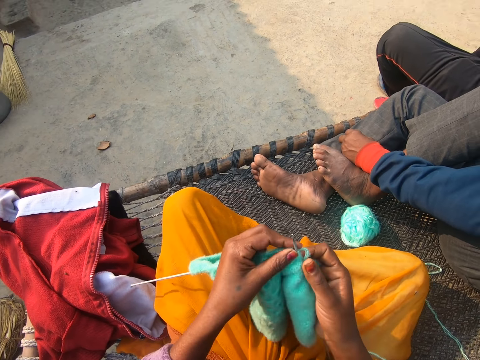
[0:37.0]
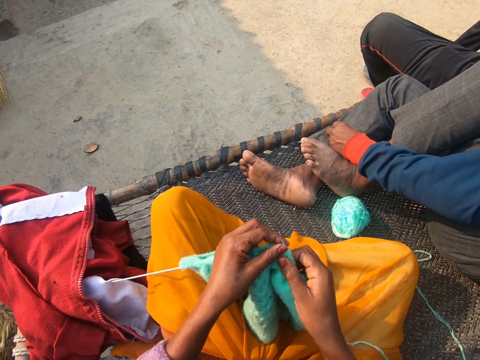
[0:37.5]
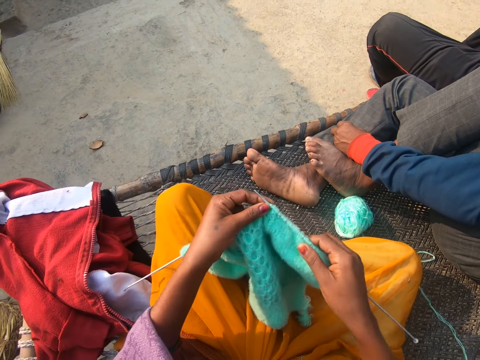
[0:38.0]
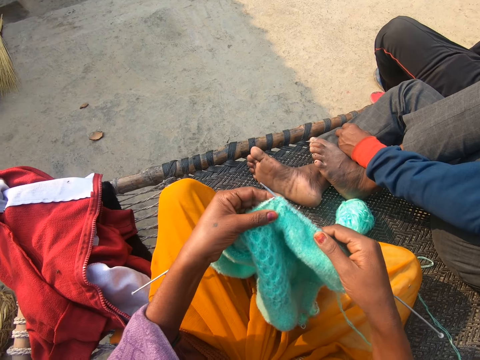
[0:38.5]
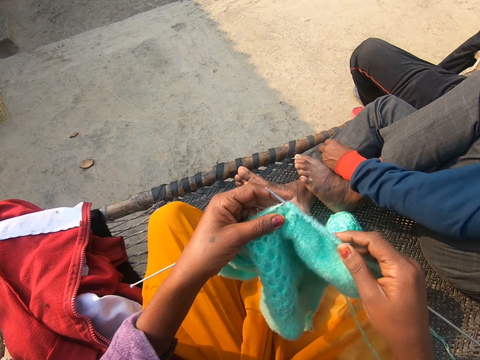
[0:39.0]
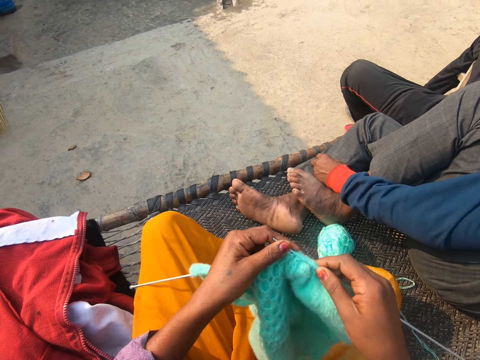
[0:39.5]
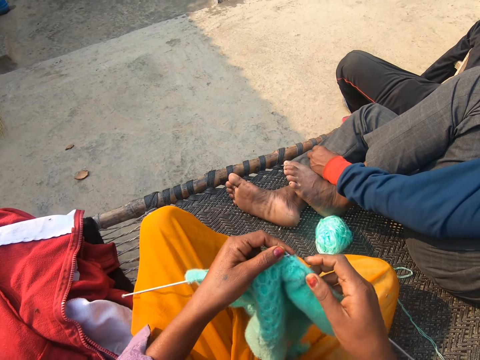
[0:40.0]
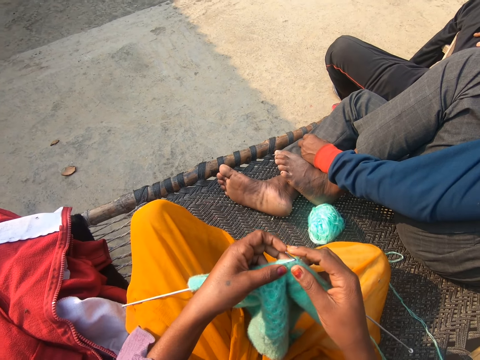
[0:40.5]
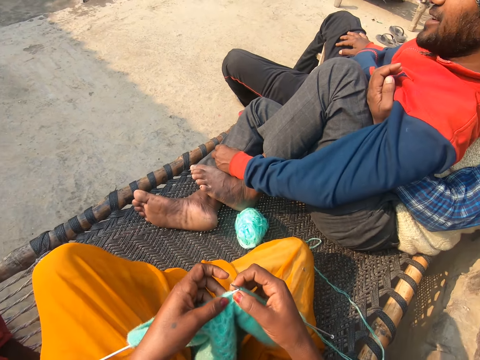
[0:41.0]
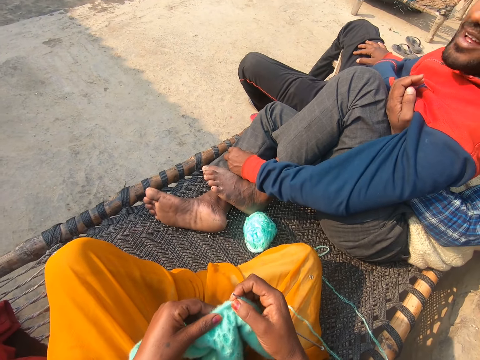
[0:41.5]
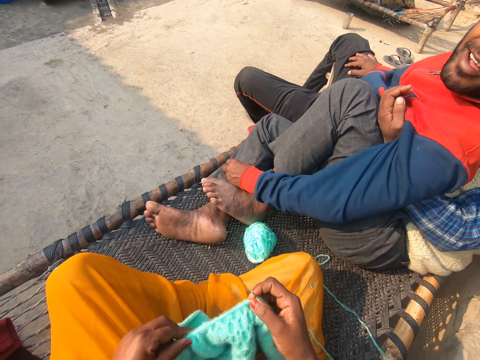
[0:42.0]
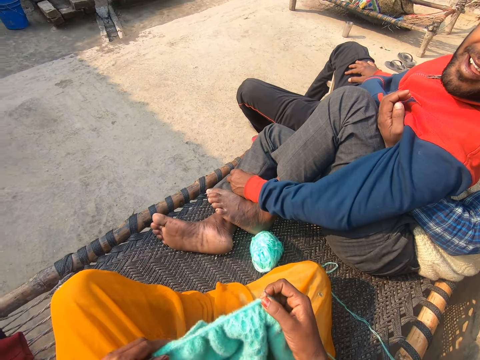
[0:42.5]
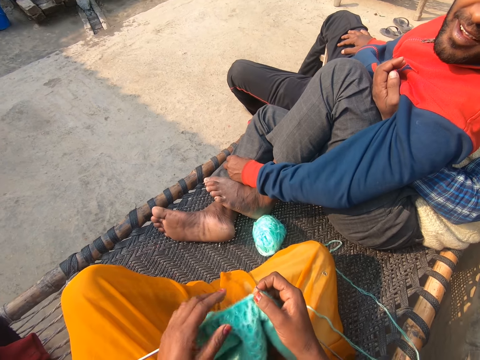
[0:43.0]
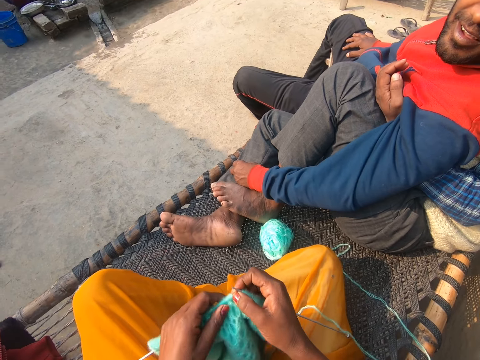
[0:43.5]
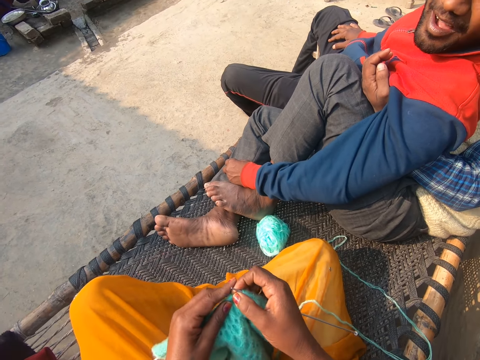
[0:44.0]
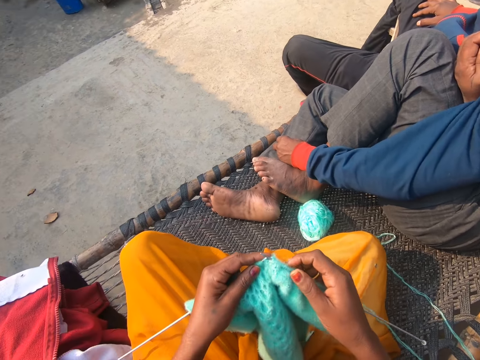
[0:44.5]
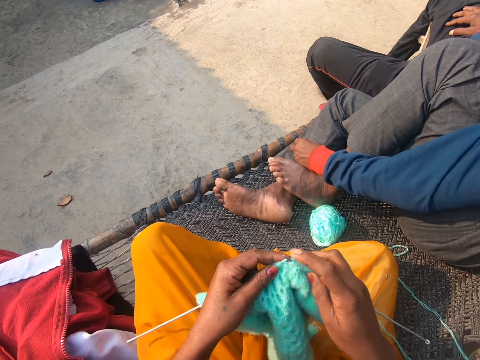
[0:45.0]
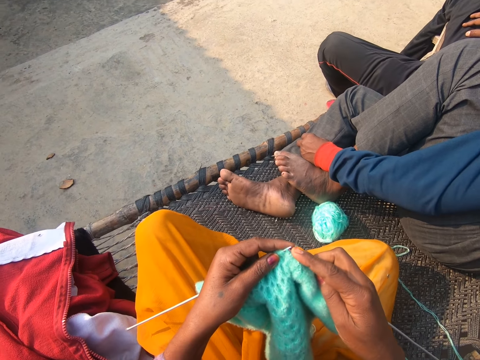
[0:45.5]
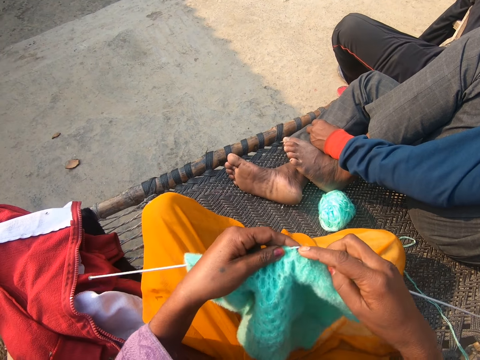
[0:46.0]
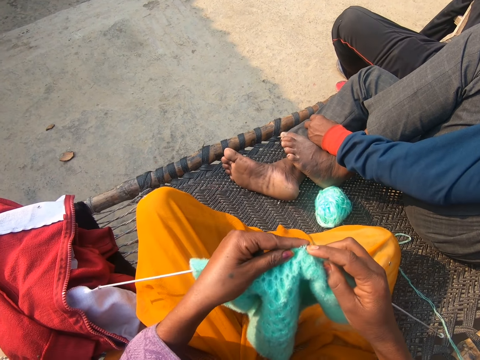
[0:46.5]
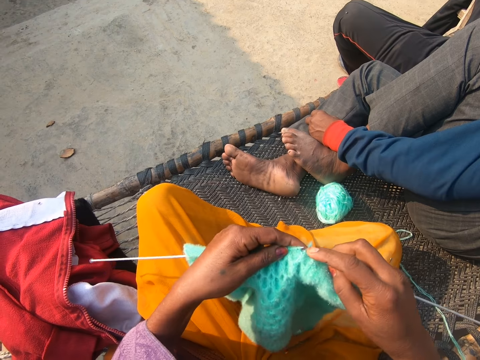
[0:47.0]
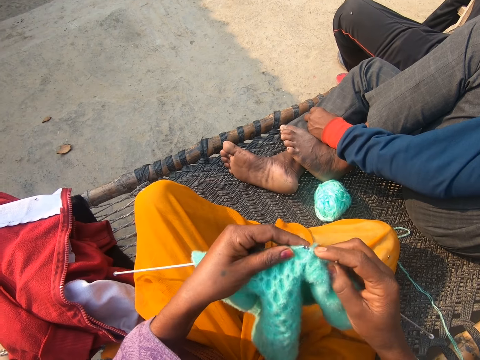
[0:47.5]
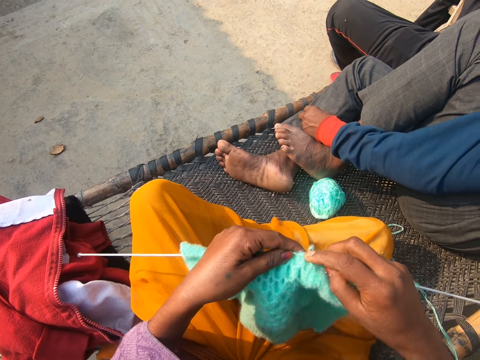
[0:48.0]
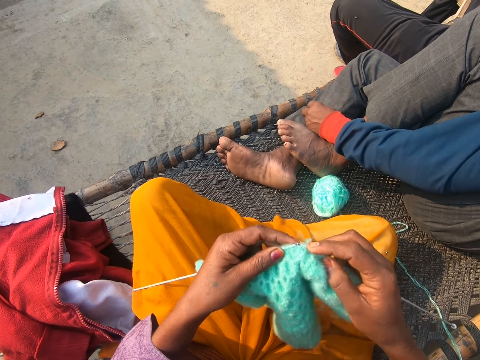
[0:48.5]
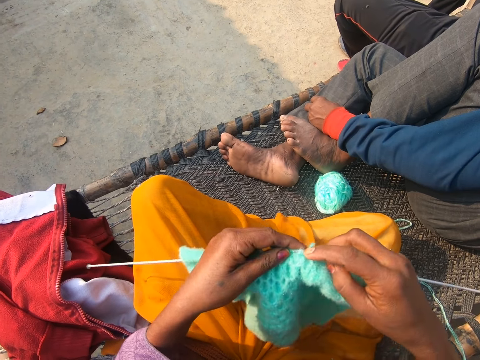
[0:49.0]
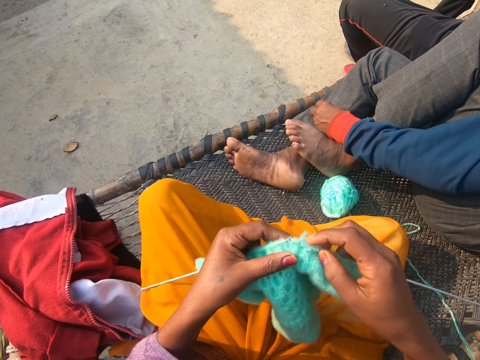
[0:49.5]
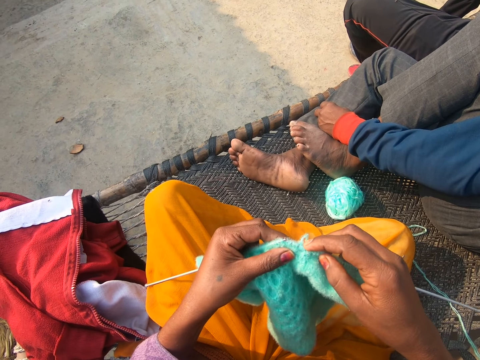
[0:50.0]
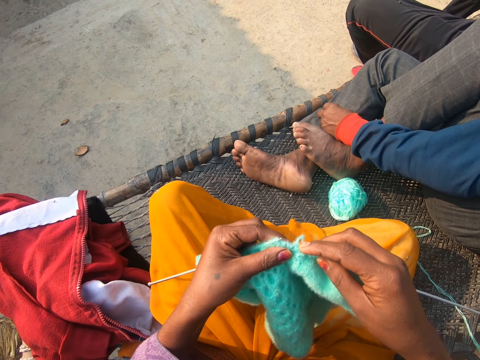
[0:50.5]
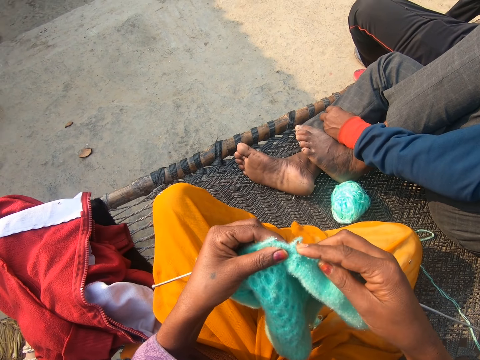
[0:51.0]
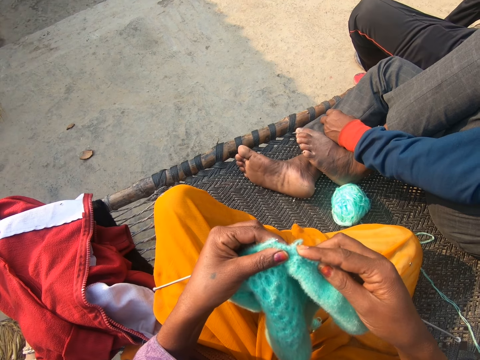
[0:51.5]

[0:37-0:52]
The camera wearer holds up the fabric. They interact with a man. They talk to the man. They knit the fabric.

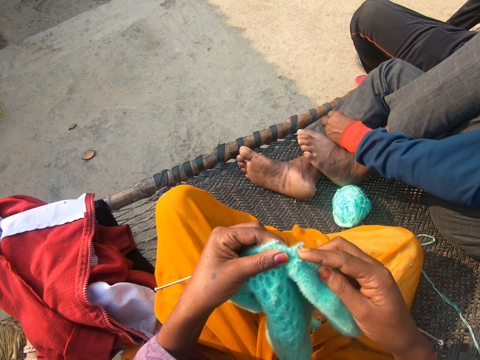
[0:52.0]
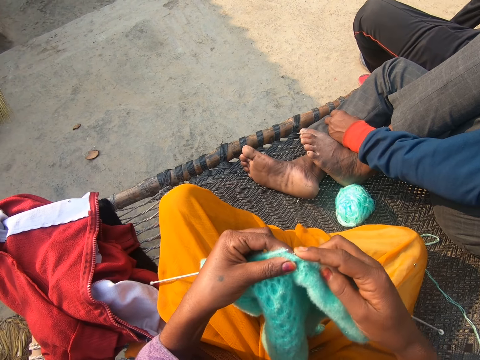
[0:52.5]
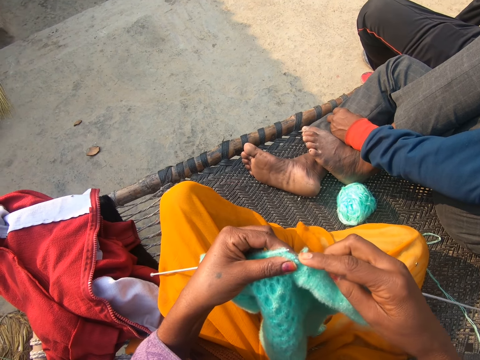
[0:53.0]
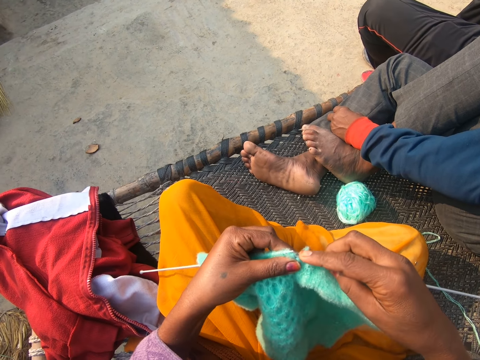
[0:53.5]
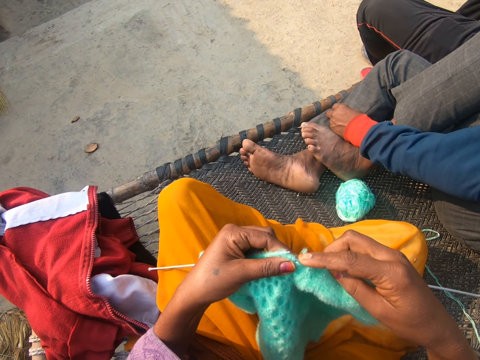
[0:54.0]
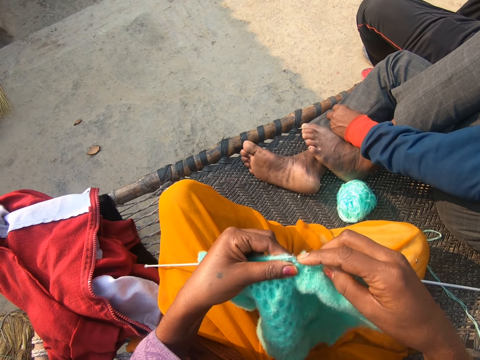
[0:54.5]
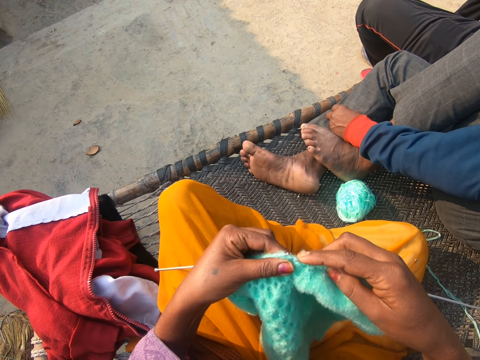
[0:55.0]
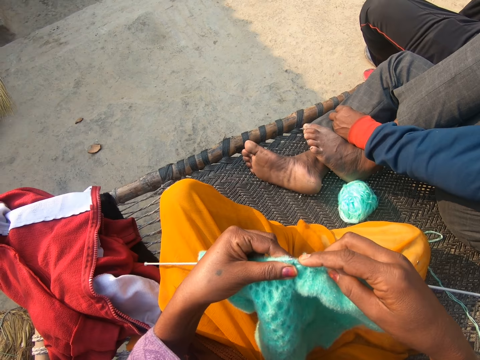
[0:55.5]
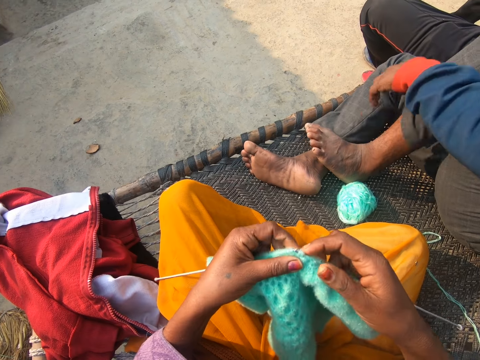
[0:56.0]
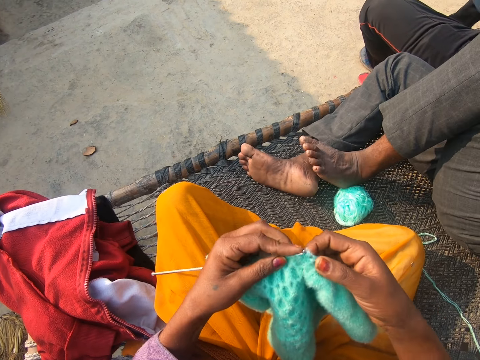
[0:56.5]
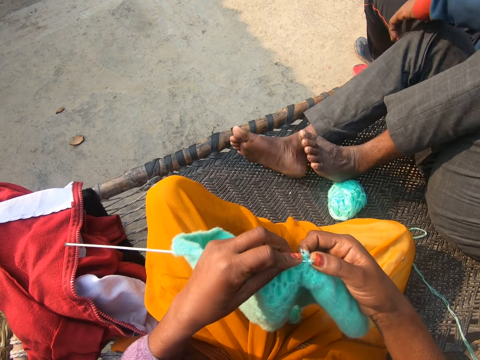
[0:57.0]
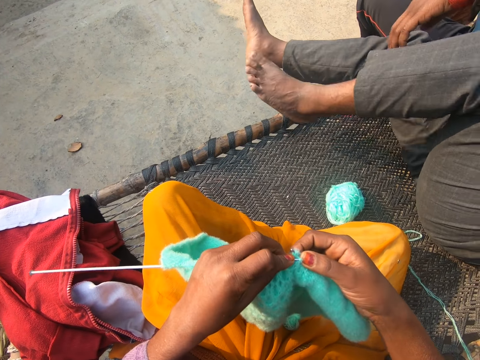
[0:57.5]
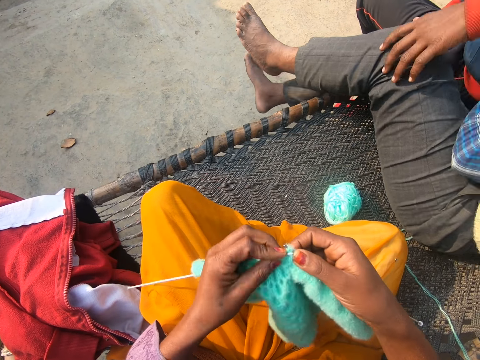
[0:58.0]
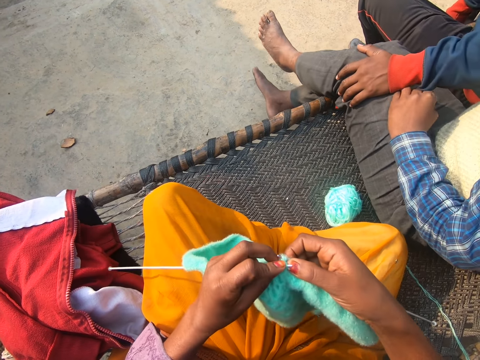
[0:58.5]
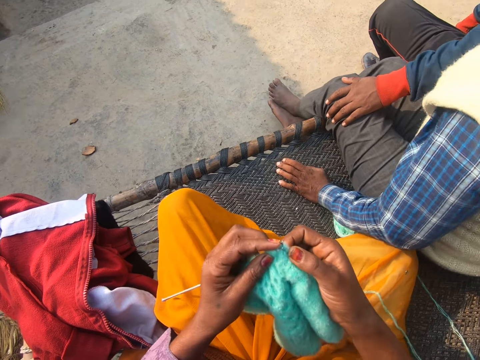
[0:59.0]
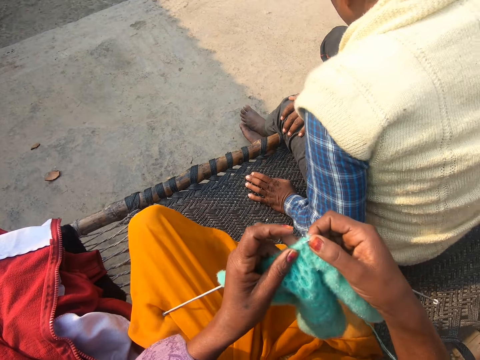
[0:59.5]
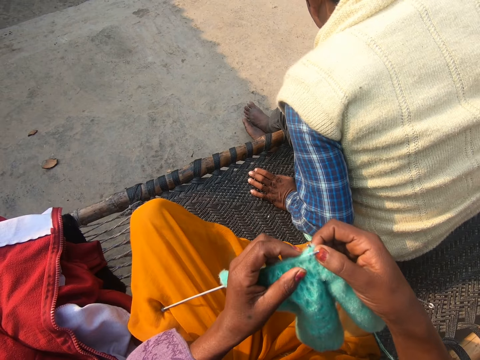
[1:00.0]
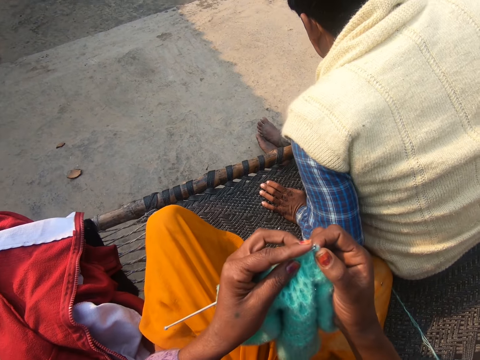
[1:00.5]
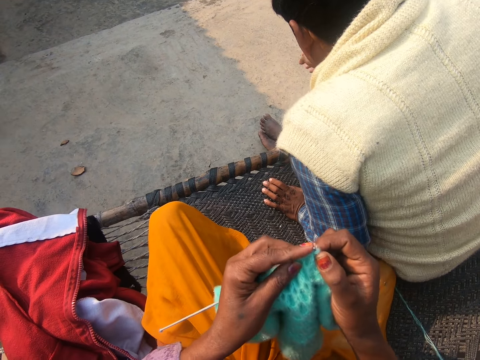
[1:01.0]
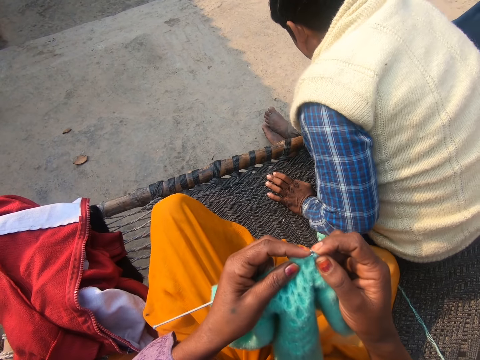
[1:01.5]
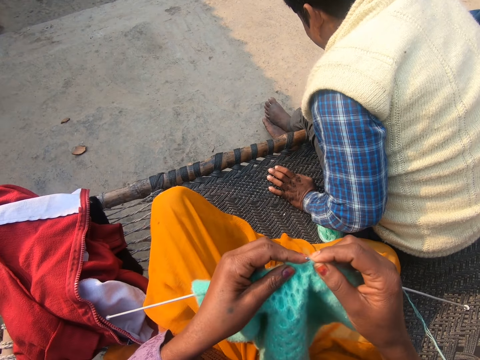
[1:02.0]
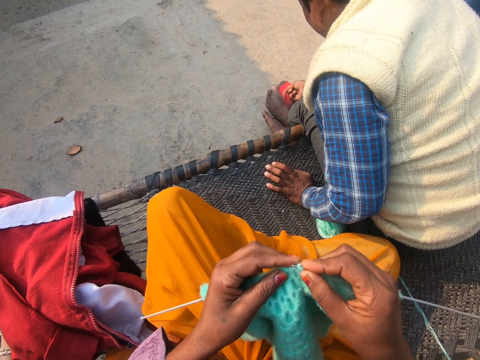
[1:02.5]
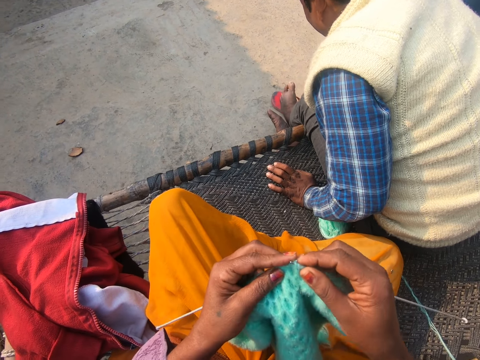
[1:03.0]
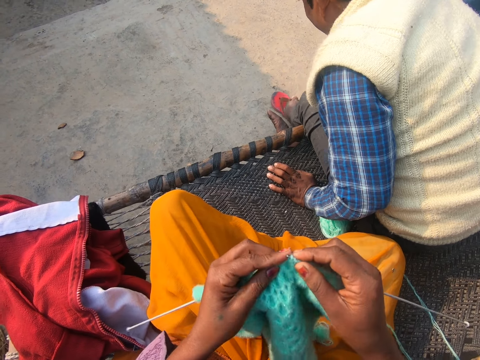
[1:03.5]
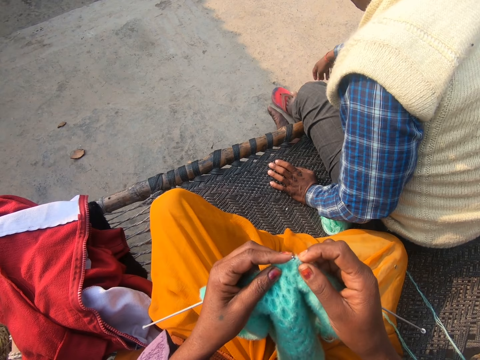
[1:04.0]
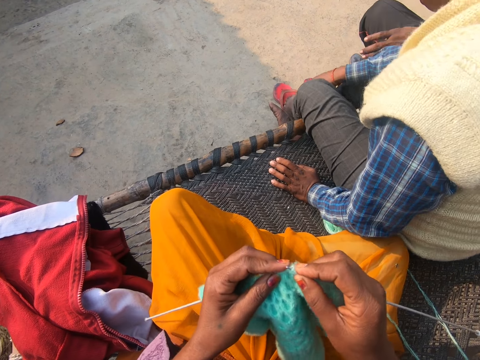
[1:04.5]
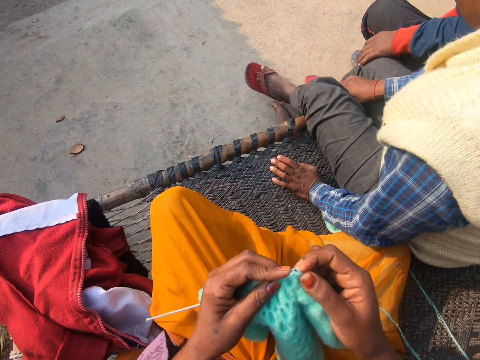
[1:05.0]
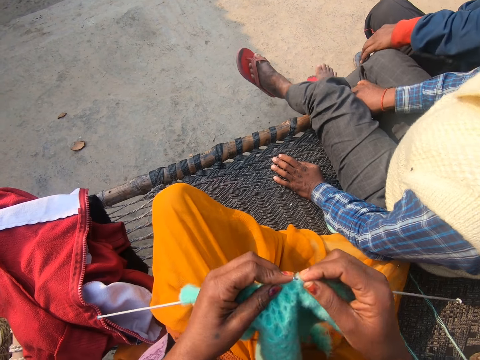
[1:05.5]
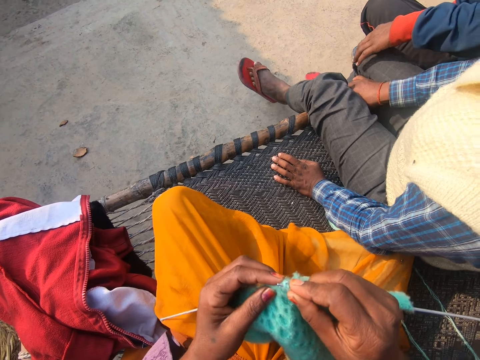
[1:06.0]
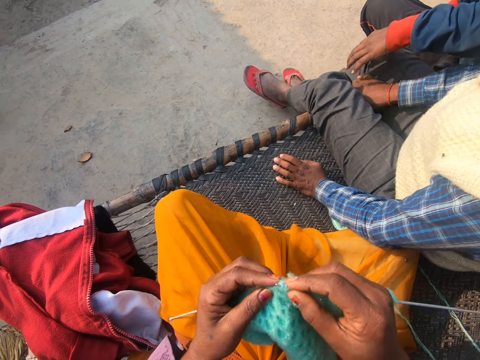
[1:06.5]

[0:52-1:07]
A man picks up a slipper with his right hand from the floor. The man drops the slipper on the floor. The man wears a pair of slippers.
